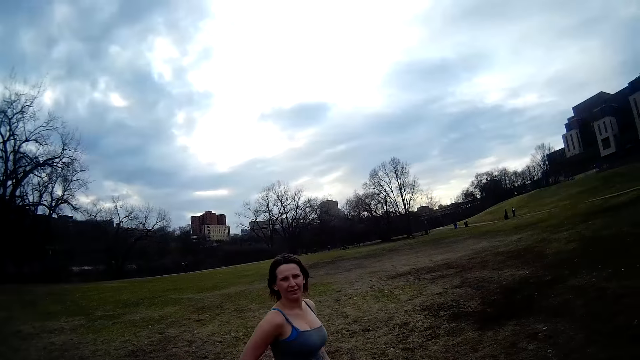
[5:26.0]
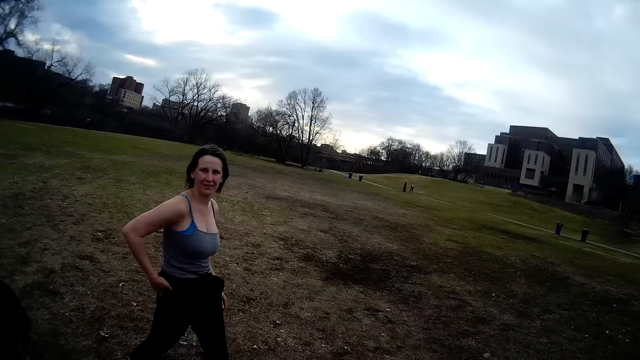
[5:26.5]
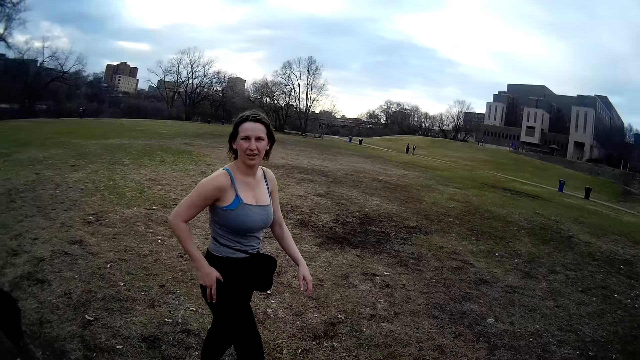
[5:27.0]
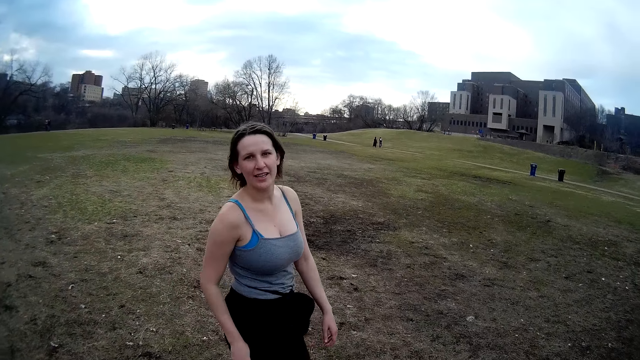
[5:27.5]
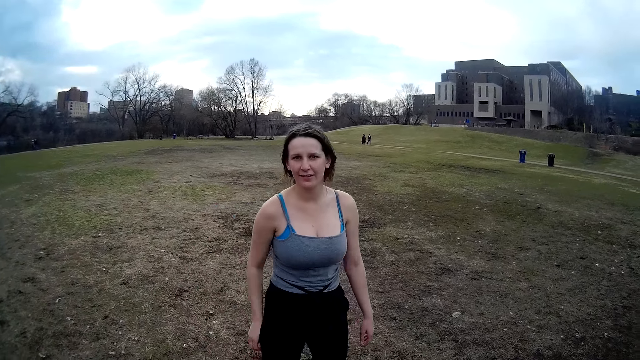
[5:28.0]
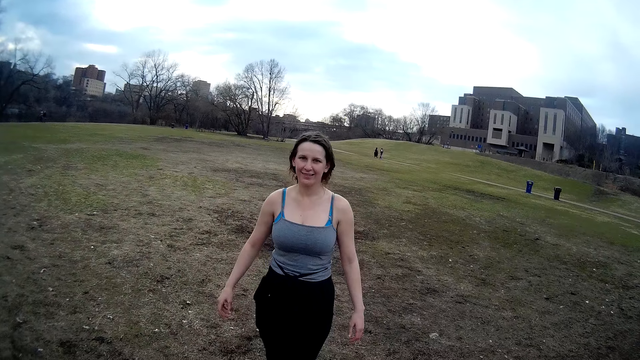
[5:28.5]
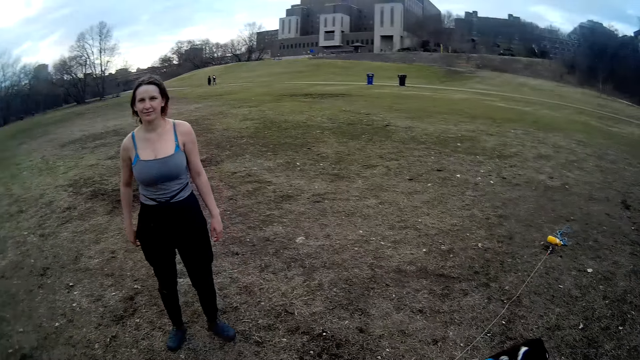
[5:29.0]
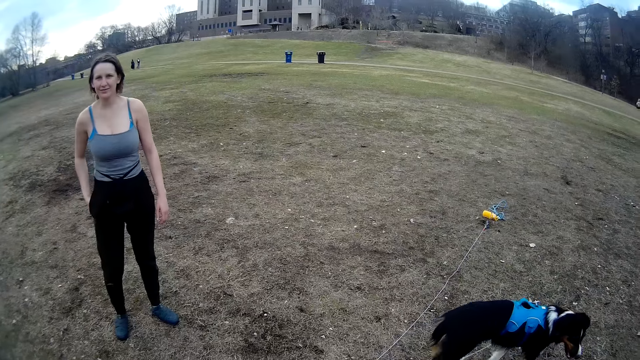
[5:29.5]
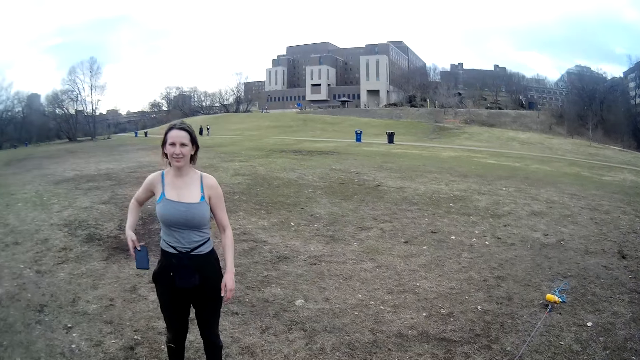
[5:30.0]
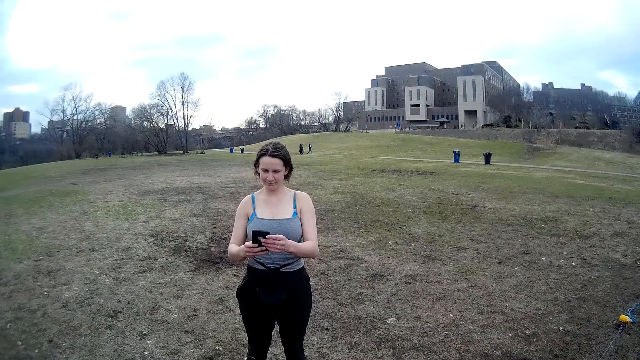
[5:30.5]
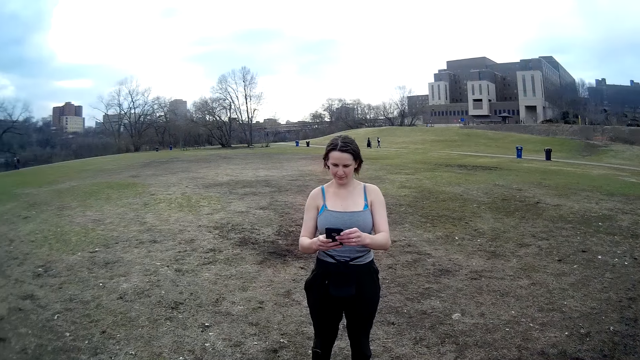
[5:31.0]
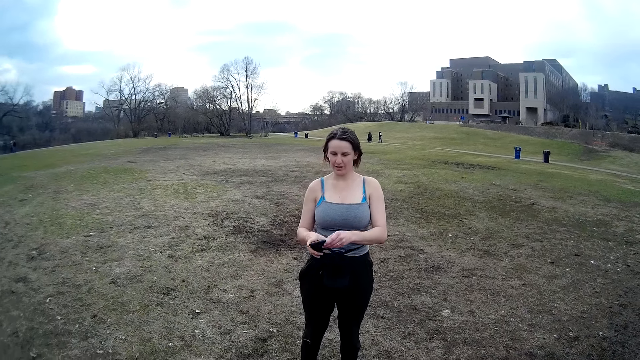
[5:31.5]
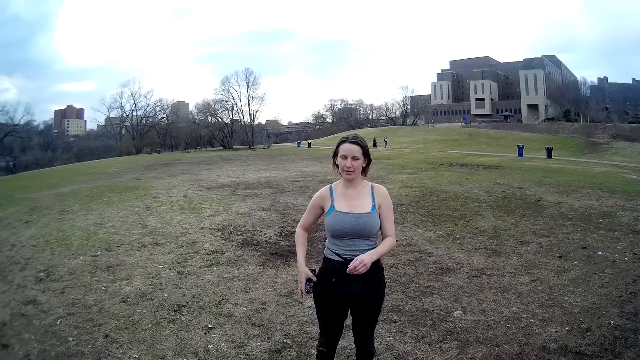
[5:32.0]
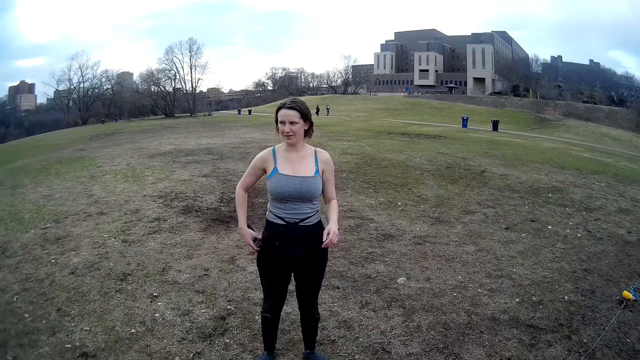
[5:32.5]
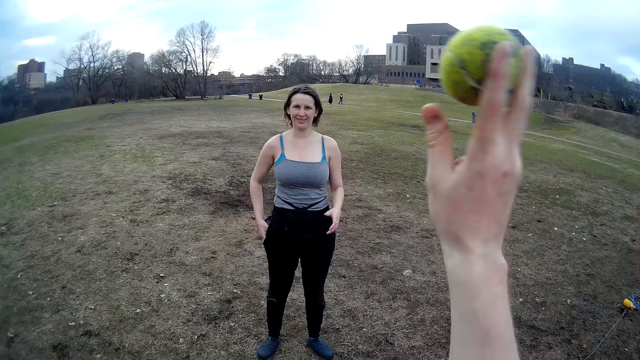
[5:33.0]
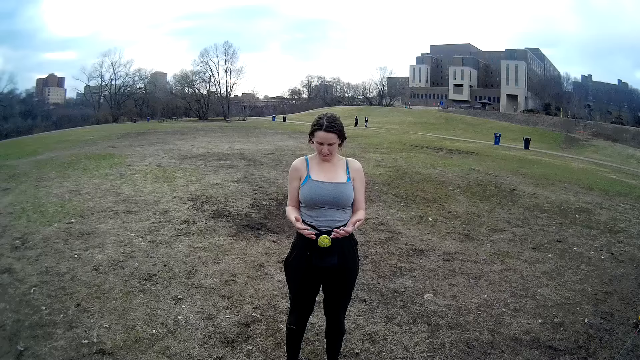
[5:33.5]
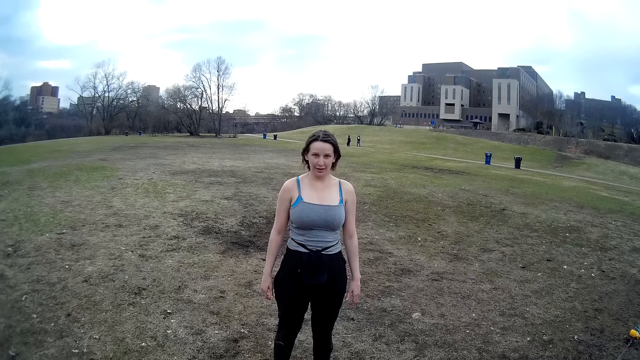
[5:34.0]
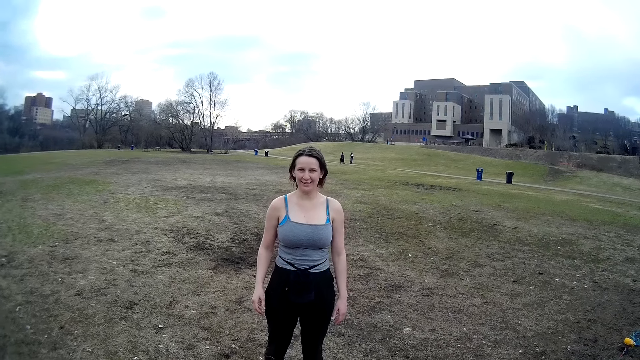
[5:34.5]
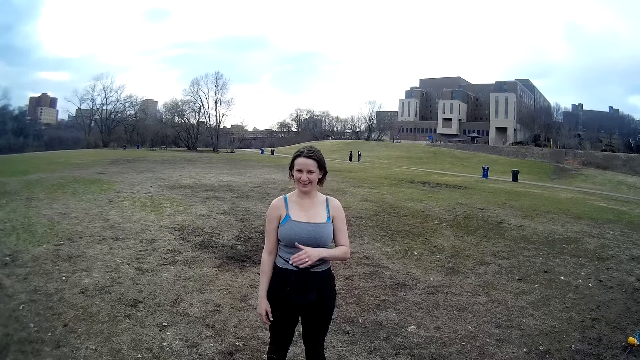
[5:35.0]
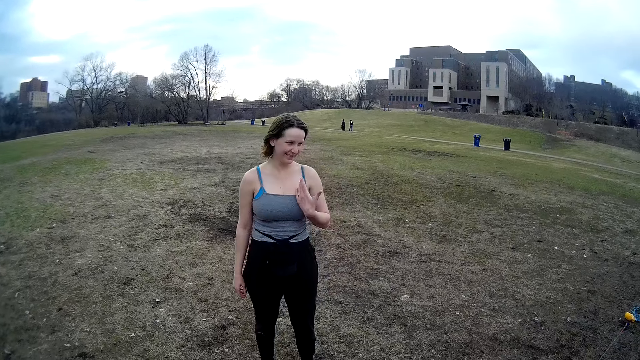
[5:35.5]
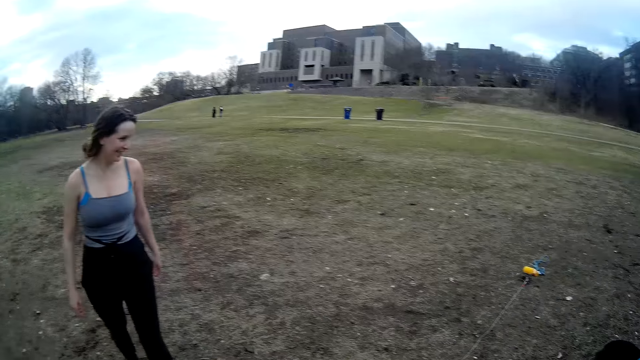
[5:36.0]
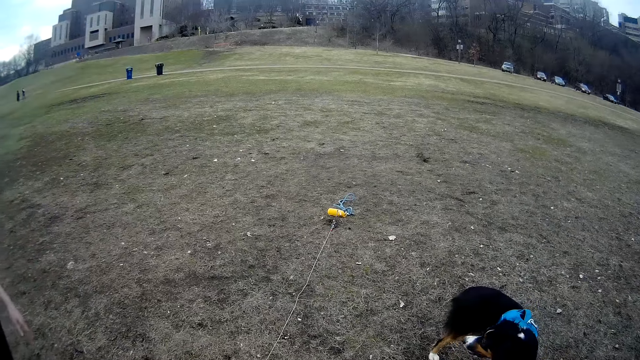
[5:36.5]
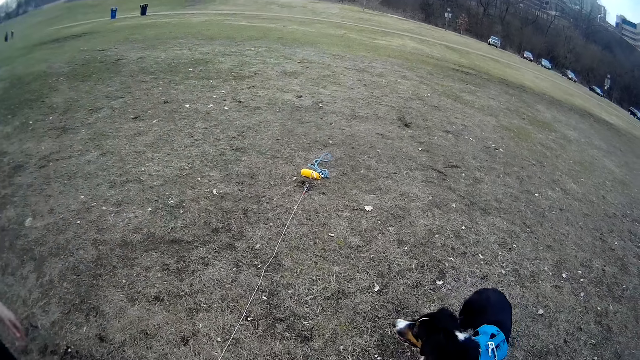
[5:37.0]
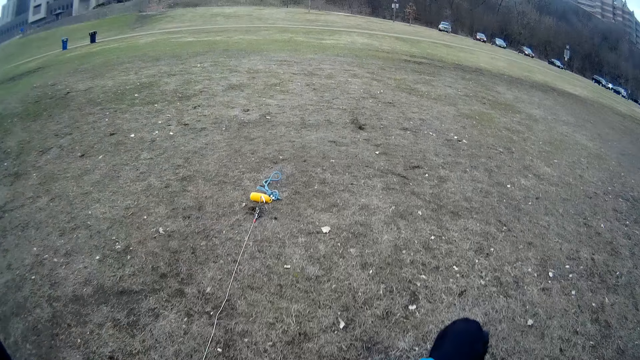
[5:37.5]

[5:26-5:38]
The woman removes her phone from her pocket with her right hand. She operates her phone. She puts her phone inside her pocket with her right hand. The camera wearer throws the ball into a bag on the woman's waist. They play hand ball with the woman.

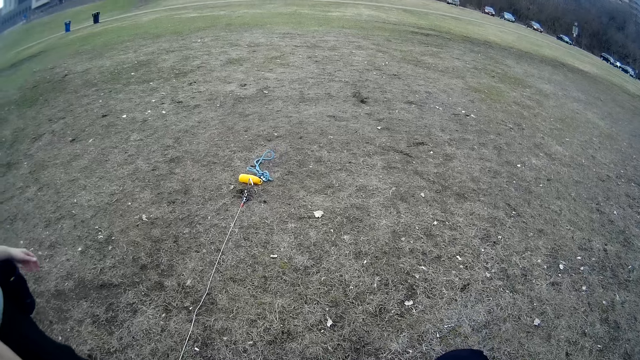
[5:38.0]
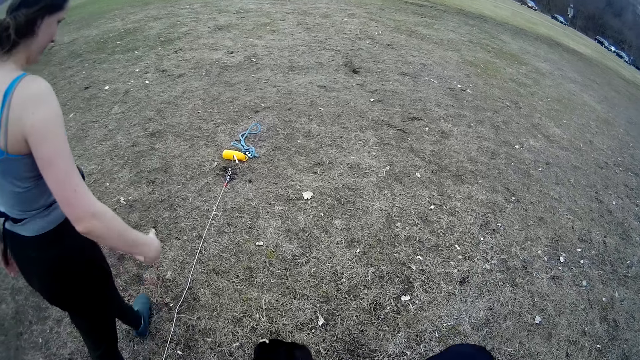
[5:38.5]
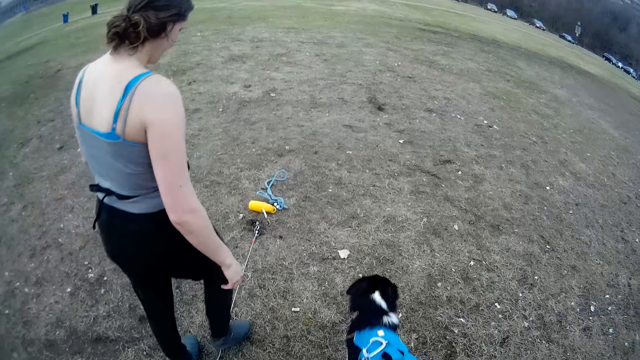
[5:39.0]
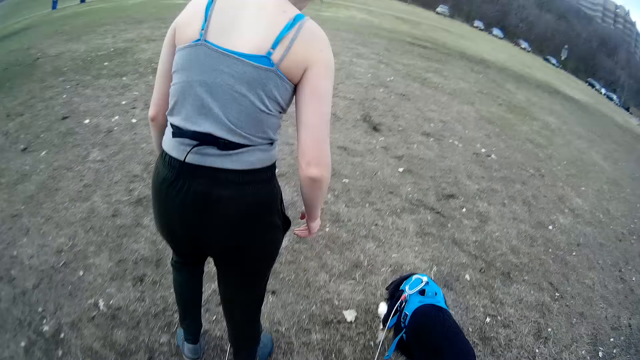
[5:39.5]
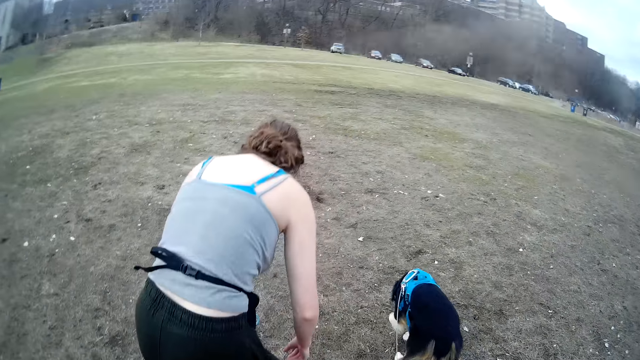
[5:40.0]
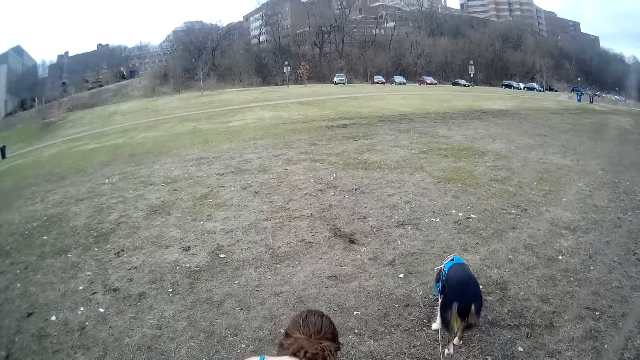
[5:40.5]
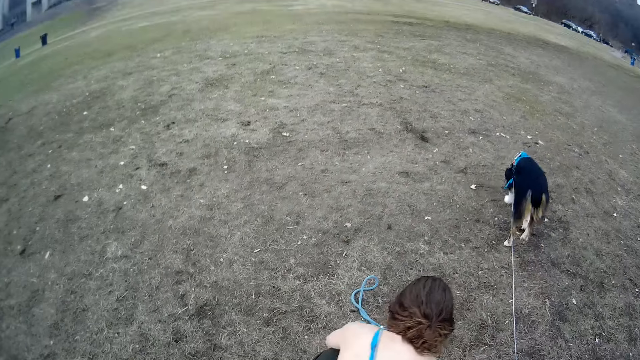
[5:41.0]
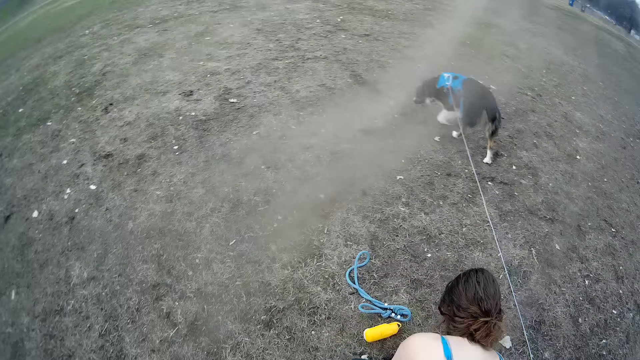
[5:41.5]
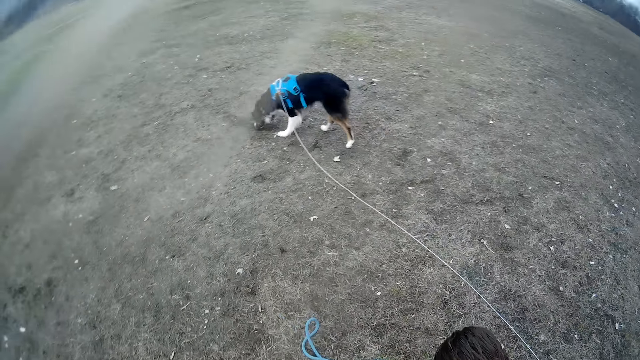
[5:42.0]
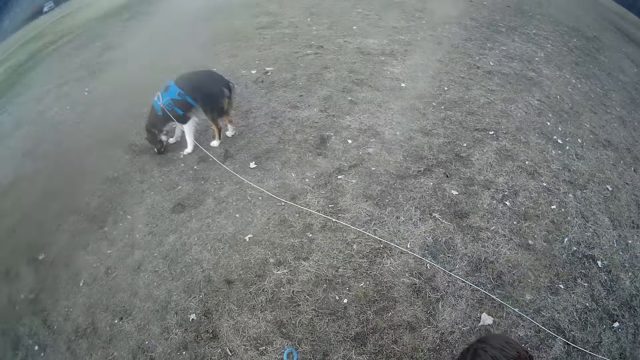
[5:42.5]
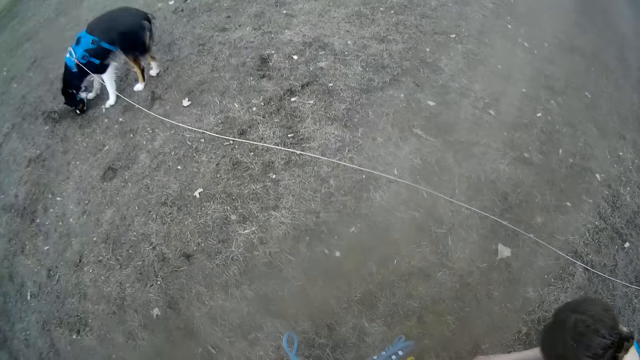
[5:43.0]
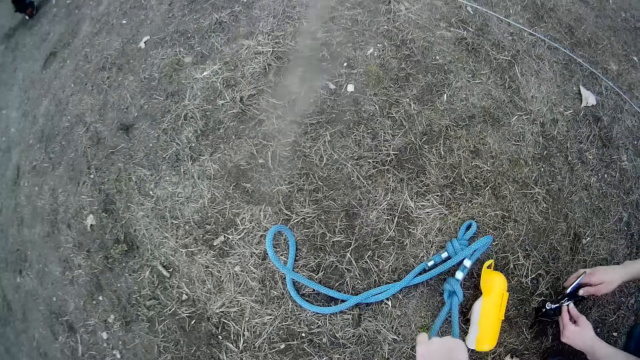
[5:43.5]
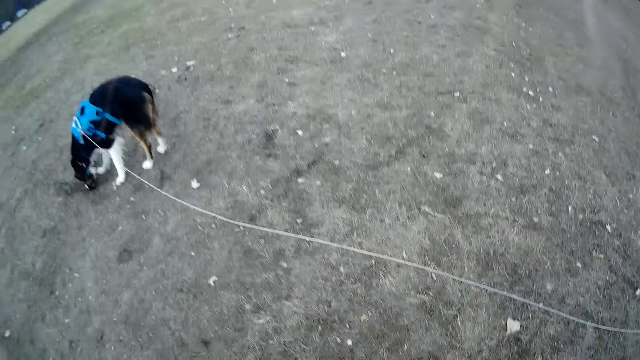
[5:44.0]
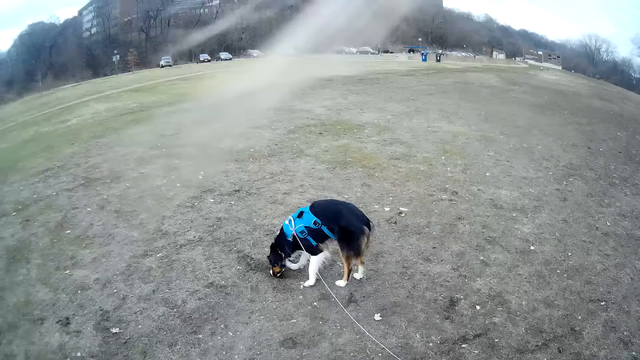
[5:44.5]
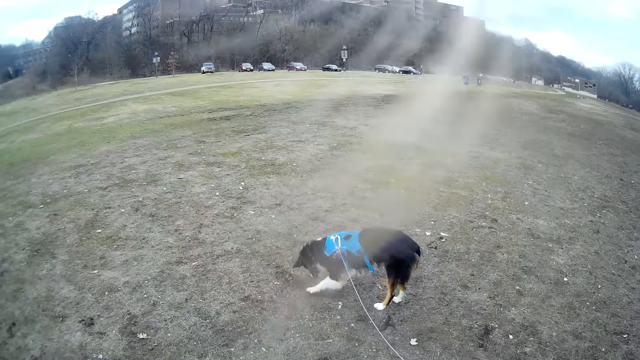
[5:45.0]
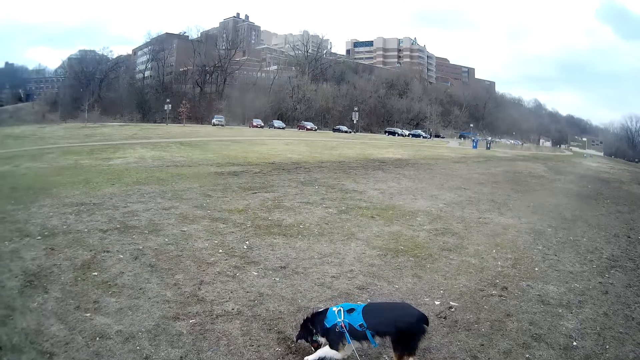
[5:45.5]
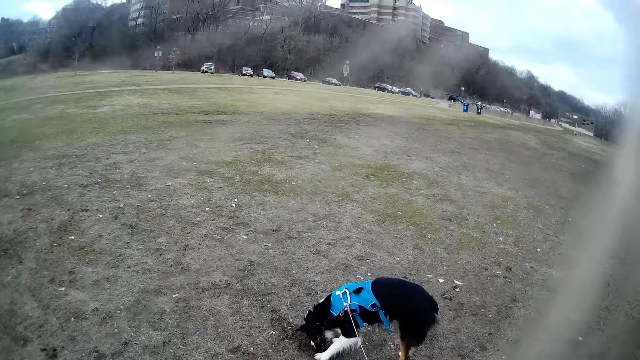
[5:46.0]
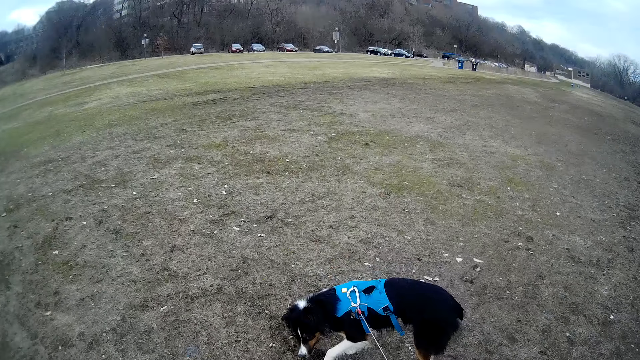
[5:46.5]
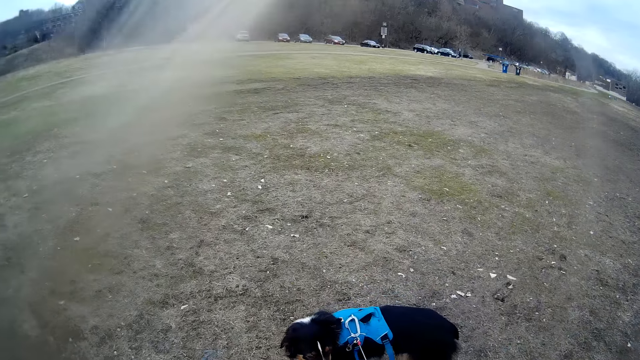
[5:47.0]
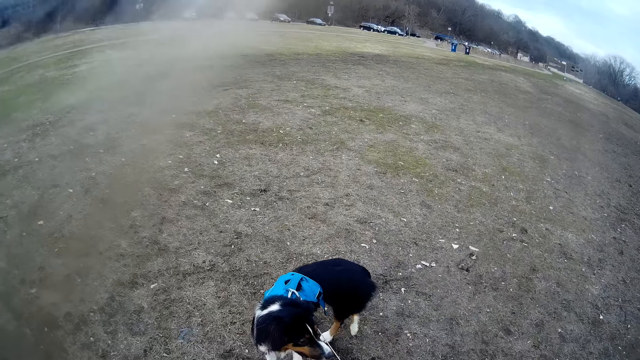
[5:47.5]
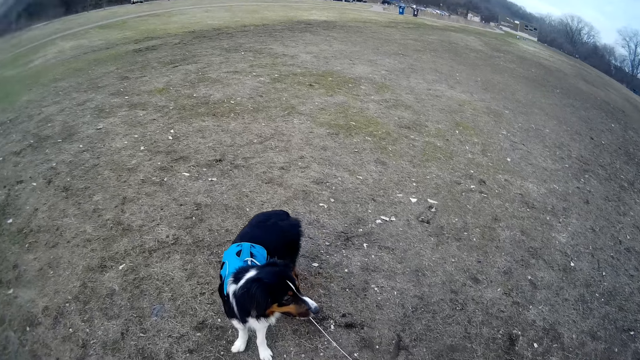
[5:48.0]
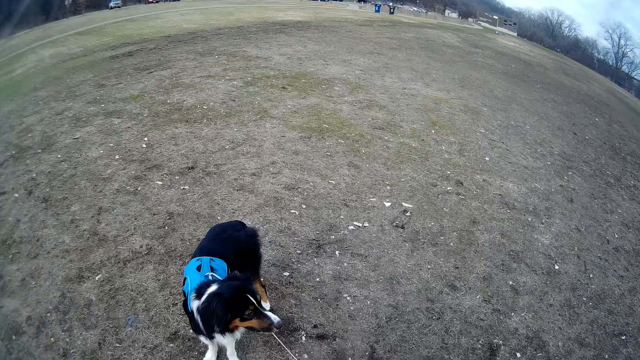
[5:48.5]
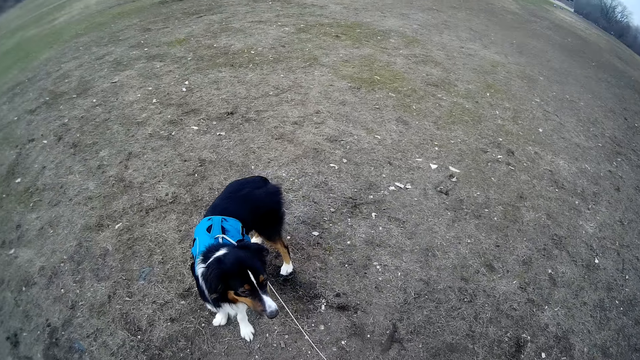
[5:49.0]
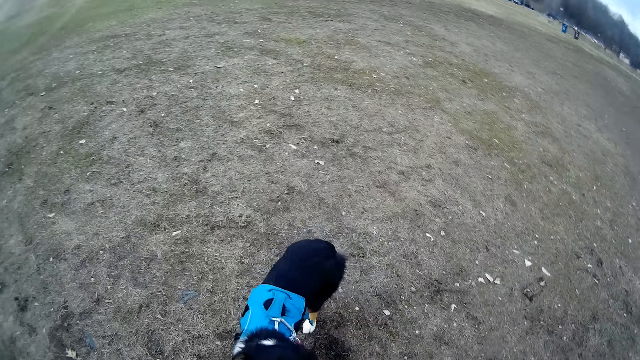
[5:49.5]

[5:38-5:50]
The dog sniffs the ground. The woman picks up a hook from a grip stake with tie out cable.
